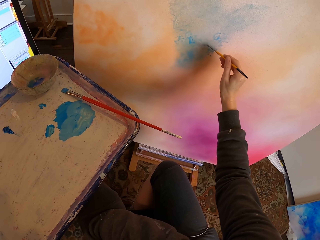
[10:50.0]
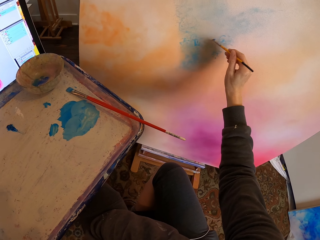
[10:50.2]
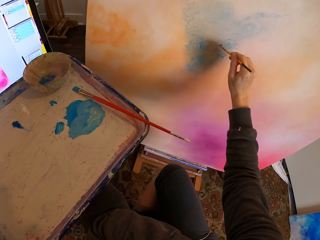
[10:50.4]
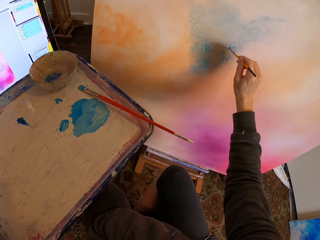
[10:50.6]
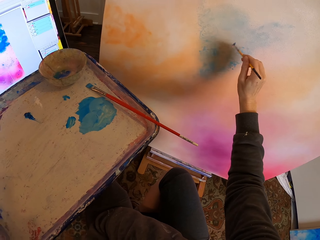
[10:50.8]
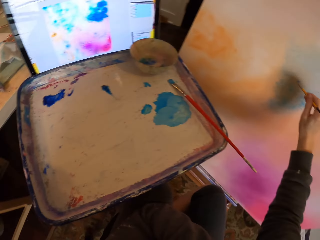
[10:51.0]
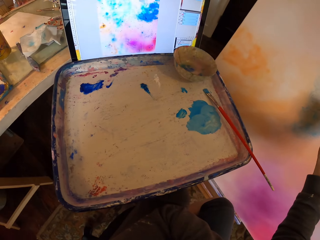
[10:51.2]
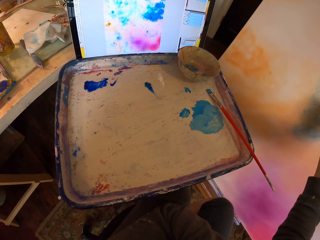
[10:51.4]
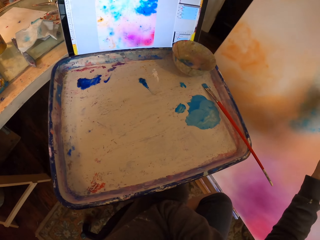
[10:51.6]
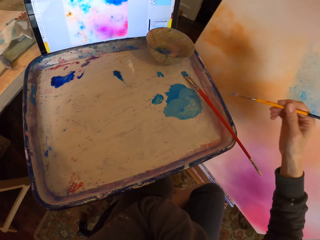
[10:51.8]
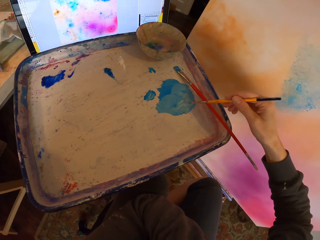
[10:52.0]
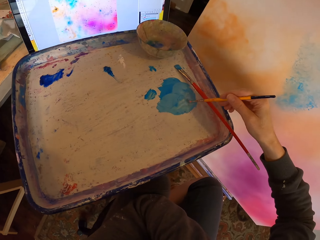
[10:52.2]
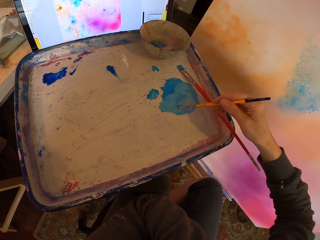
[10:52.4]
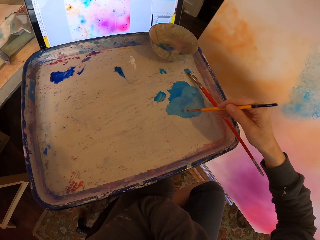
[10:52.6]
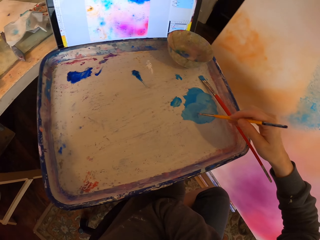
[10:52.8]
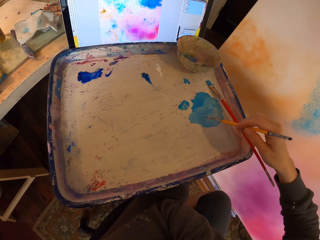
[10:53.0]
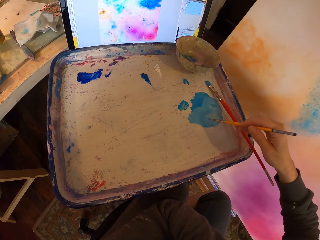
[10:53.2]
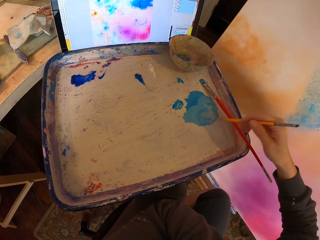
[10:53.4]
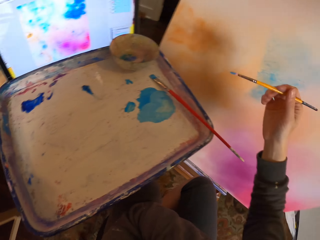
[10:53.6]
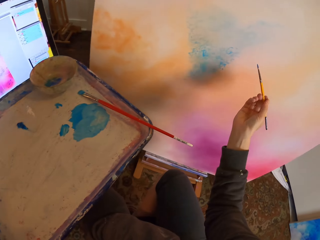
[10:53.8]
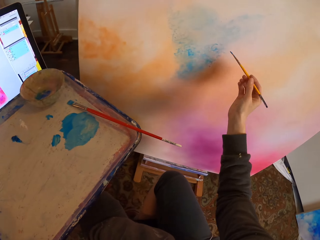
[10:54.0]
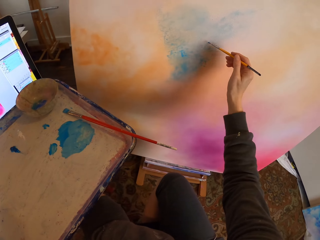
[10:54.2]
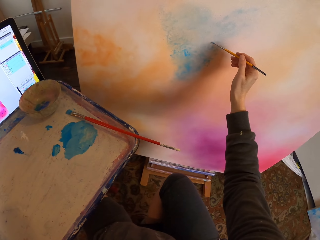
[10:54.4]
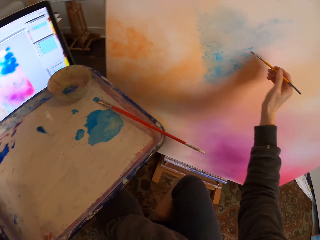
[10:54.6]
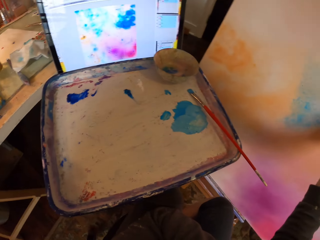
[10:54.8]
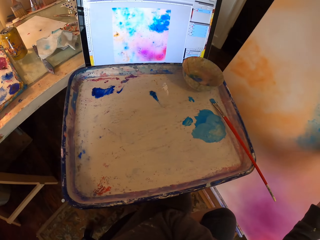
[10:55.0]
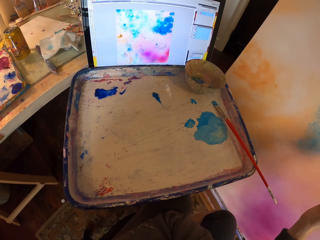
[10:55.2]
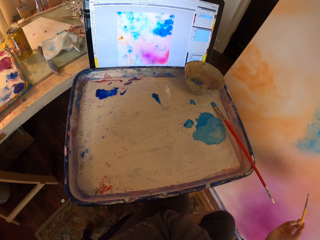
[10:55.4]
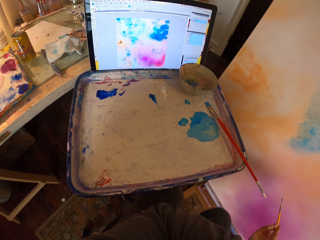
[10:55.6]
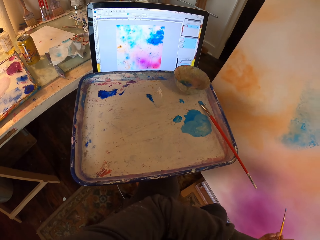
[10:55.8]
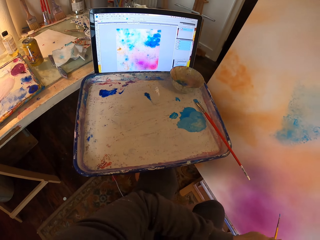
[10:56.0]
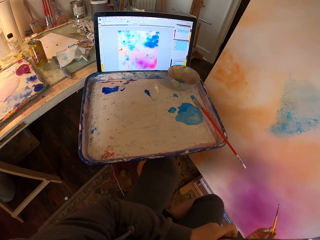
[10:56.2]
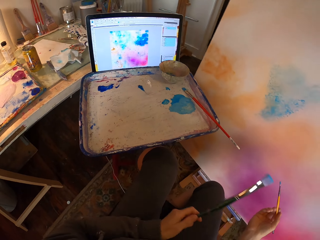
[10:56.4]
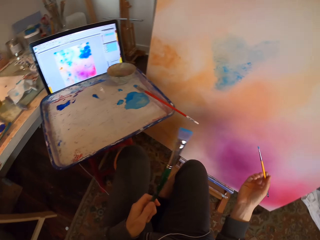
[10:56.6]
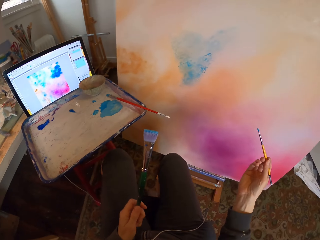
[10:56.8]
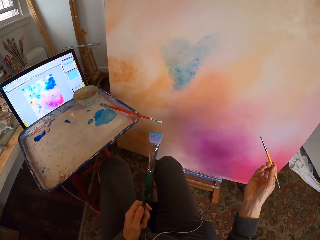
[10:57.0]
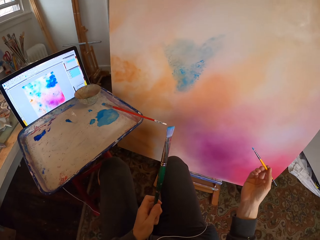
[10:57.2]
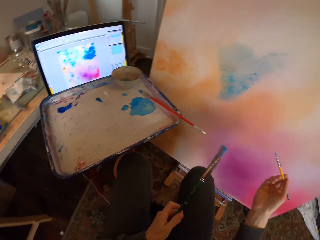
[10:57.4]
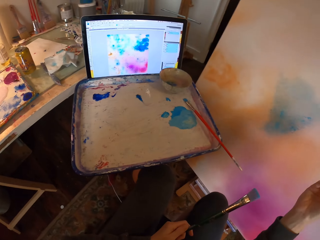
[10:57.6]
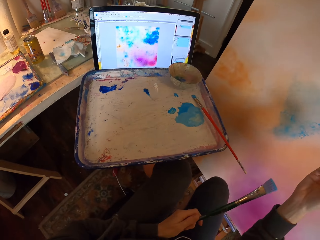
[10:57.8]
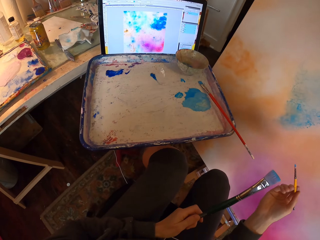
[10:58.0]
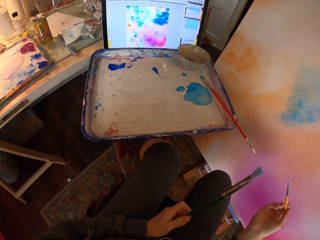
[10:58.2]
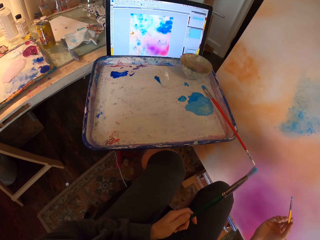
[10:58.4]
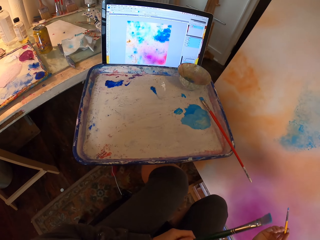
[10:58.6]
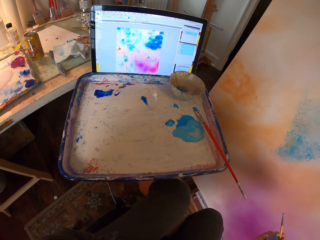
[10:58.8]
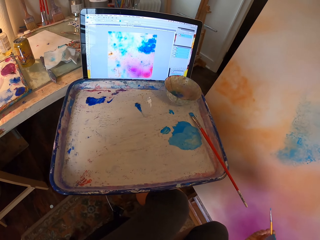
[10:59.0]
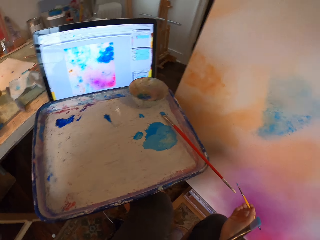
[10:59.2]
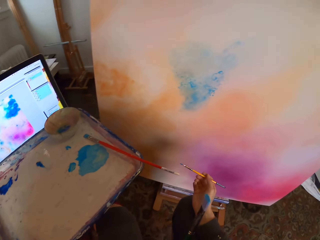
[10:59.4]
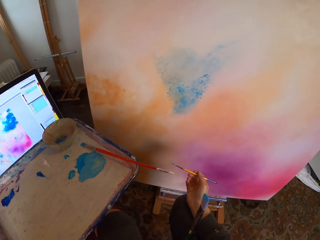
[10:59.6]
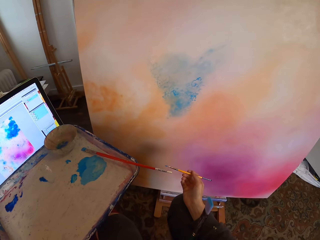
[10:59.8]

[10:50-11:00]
The camera wearer scoops paint on the paint tray with the small paintbrush. They paint using the small paint brush on the painting board as they copy from the screen. They stop painting, looking at the painting.

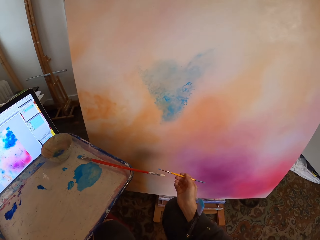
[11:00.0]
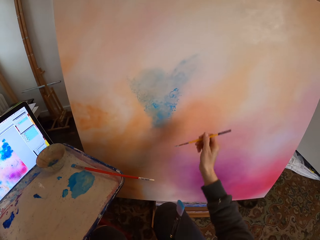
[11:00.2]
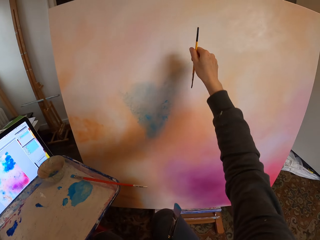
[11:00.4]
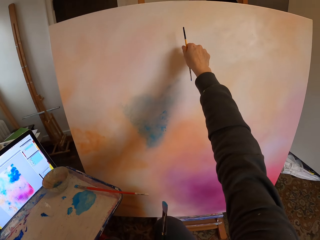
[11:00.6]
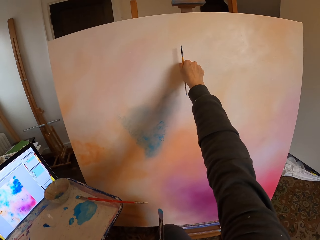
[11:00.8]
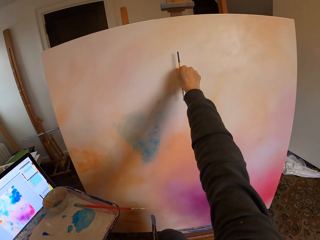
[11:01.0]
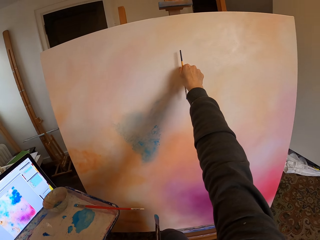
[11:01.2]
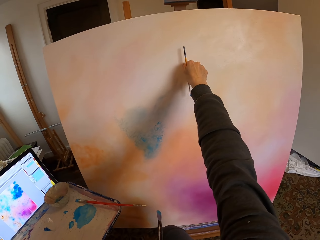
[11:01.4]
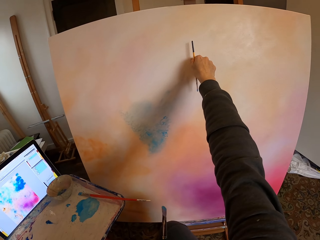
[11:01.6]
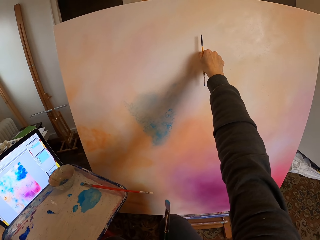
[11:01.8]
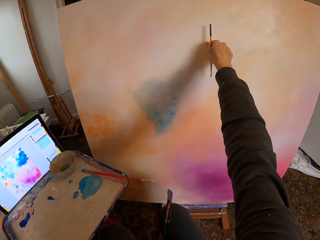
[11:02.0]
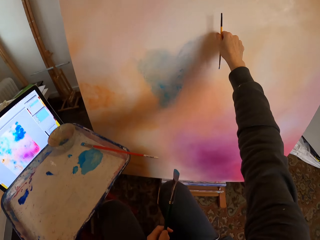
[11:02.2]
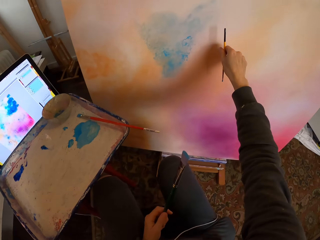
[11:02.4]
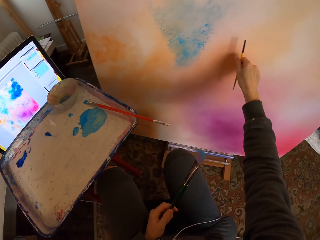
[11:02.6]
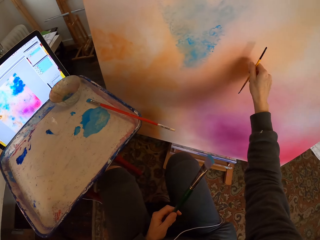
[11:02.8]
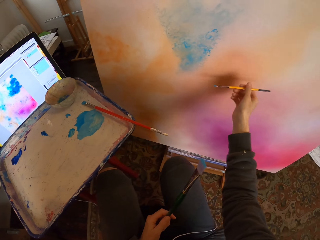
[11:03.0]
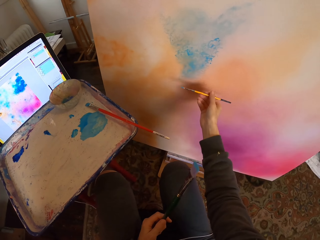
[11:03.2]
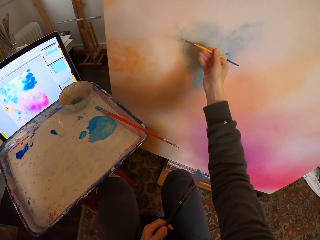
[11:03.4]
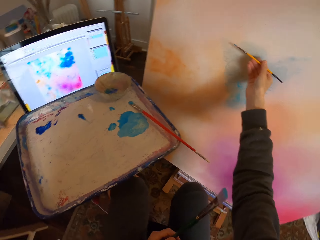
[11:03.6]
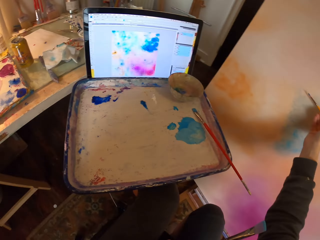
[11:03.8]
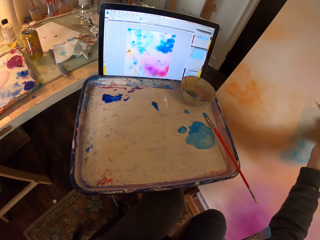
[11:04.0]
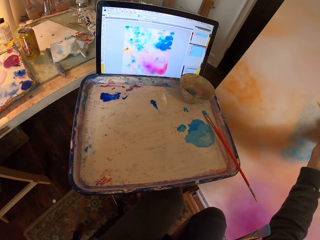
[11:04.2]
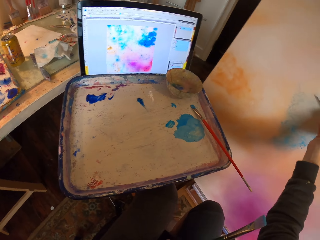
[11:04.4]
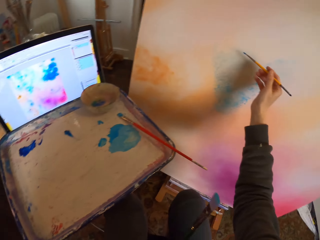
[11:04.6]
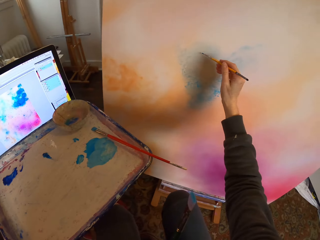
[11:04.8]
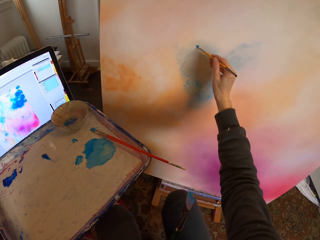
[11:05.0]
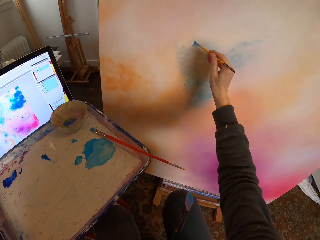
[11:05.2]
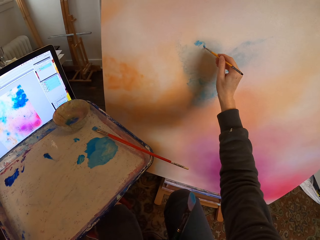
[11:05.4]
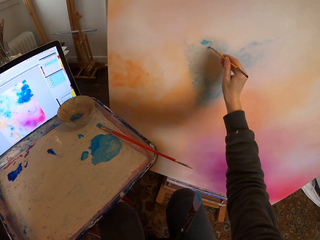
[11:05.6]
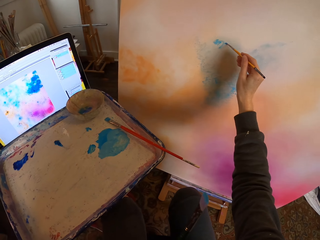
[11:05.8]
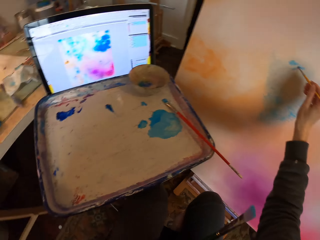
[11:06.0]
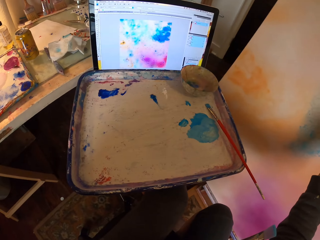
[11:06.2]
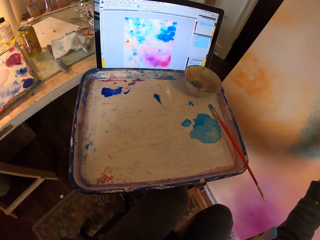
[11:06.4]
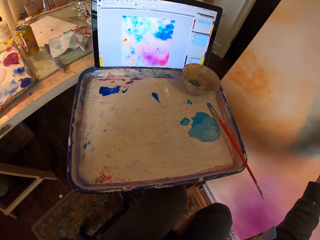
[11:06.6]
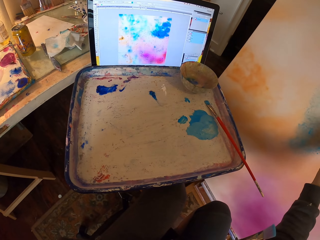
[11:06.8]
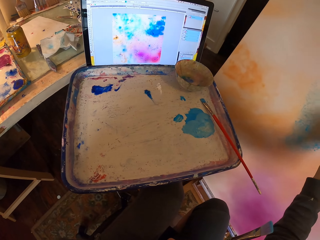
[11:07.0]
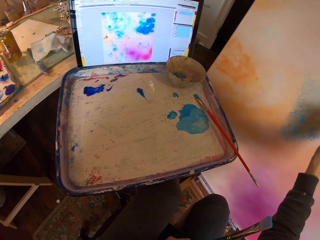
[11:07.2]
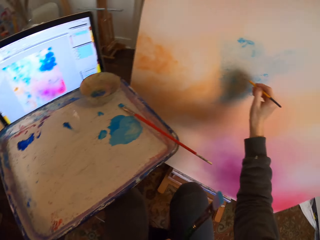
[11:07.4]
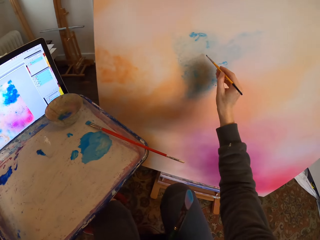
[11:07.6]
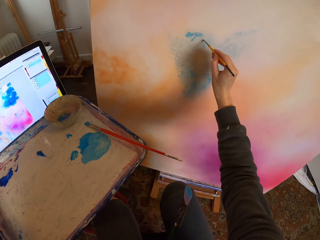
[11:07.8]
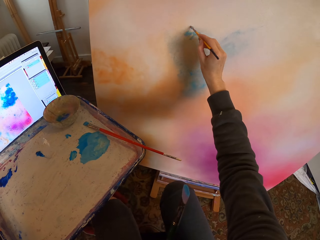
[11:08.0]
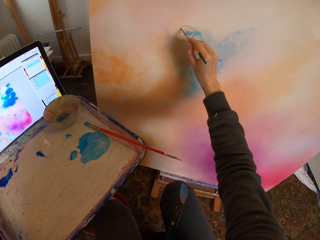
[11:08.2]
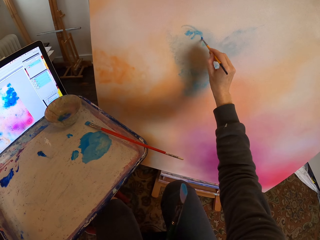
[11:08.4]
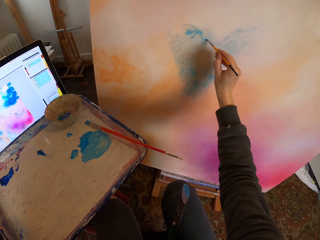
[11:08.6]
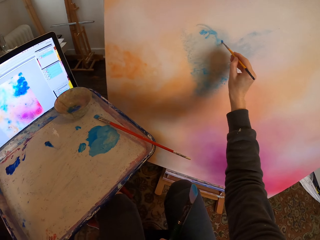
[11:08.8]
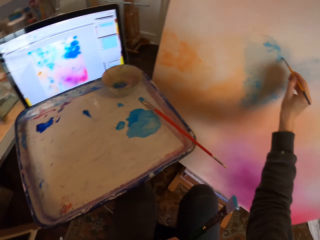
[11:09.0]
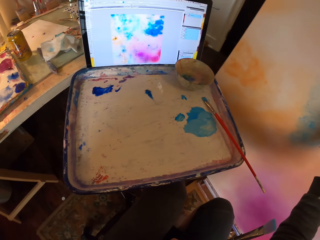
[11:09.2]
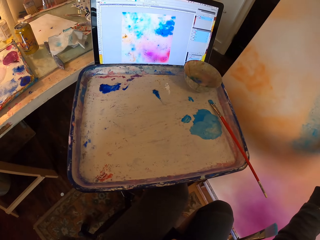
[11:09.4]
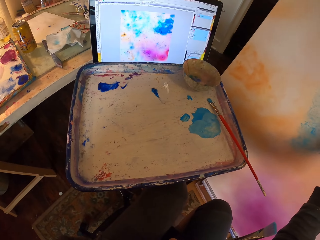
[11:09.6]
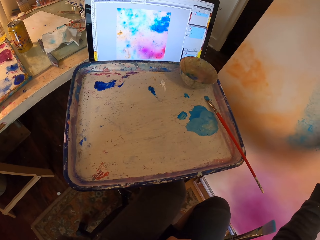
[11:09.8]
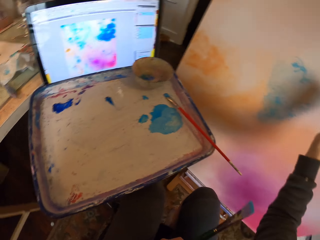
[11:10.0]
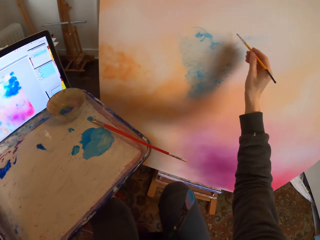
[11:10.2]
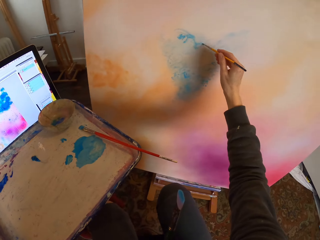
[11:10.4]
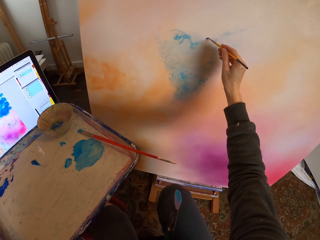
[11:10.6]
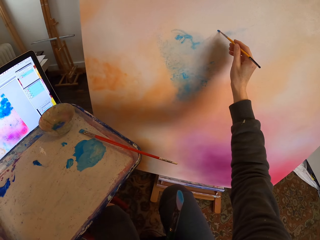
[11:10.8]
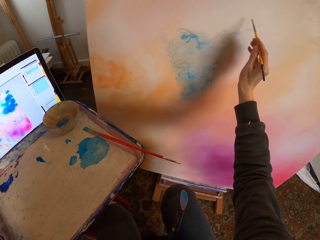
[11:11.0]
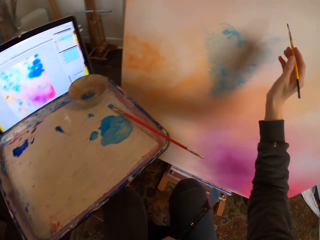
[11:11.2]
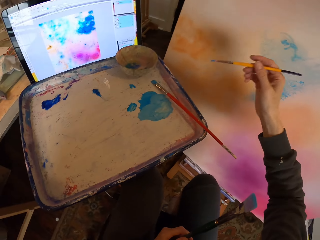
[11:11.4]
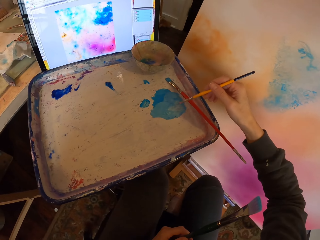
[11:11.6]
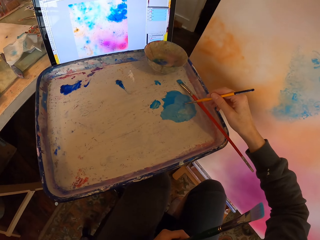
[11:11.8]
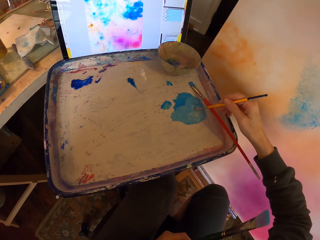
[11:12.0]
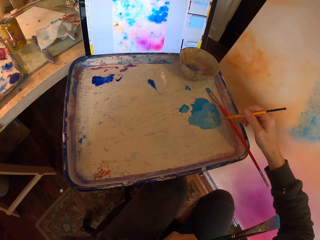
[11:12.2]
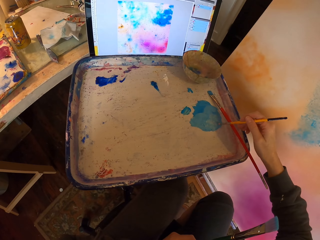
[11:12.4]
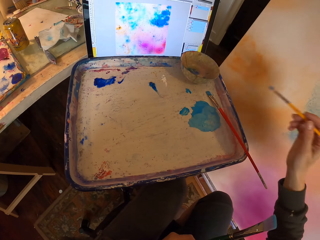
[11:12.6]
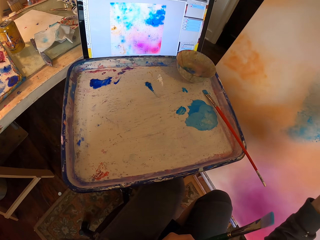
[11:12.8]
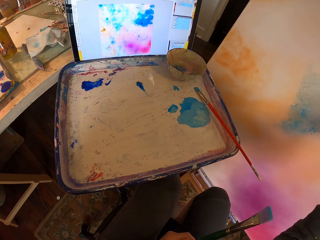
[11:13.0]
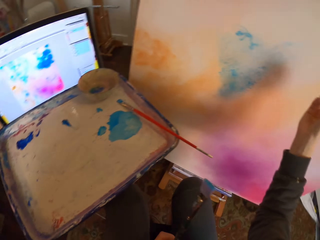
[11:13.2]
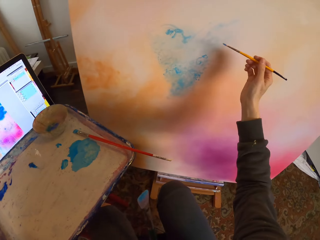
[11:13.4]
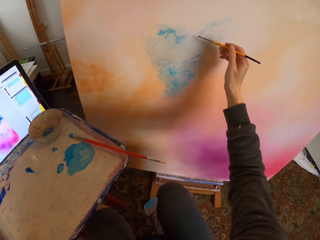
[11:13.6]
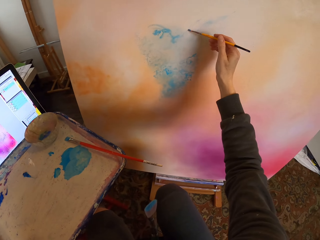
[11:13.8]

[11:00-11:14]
The camera wearer holds the paintbrush on the painting board. They paint using the small paint brush on the painting board as they copy from the screen. They scoop paint on the painting tray with the paintbrush.
